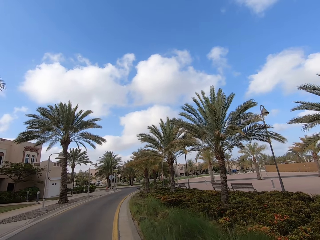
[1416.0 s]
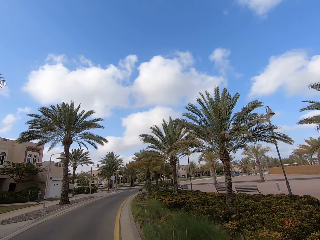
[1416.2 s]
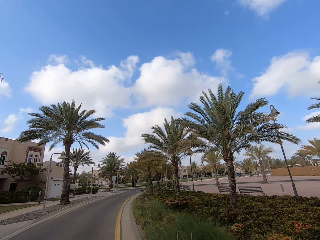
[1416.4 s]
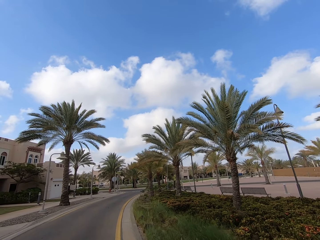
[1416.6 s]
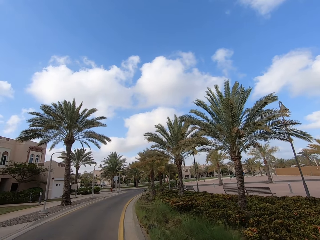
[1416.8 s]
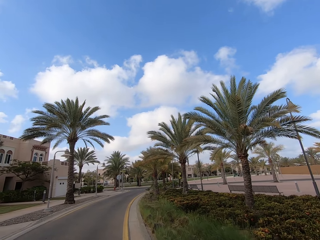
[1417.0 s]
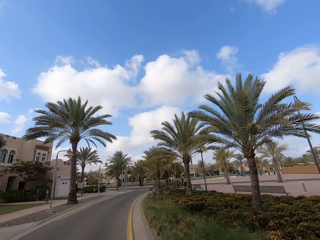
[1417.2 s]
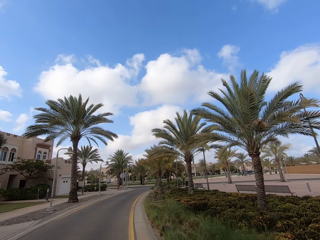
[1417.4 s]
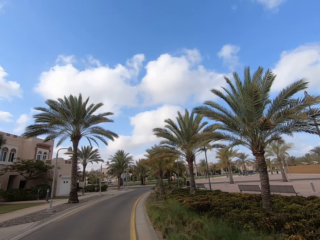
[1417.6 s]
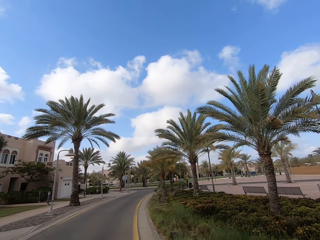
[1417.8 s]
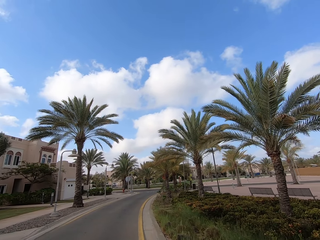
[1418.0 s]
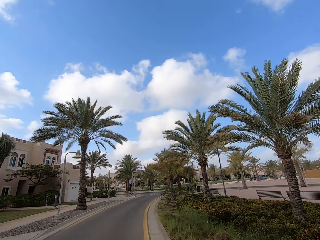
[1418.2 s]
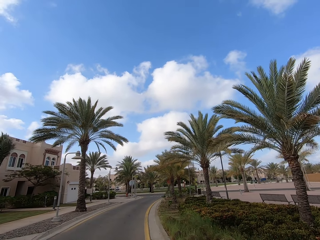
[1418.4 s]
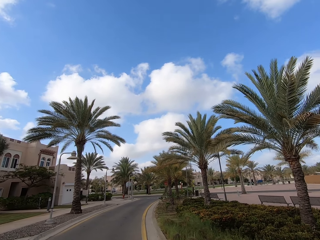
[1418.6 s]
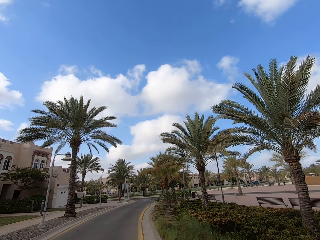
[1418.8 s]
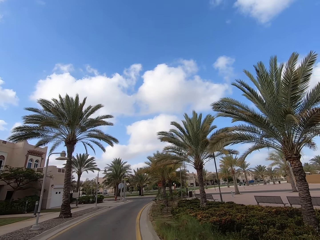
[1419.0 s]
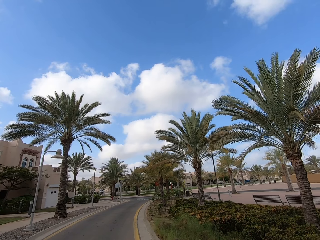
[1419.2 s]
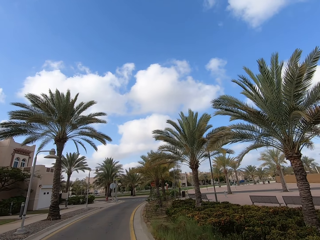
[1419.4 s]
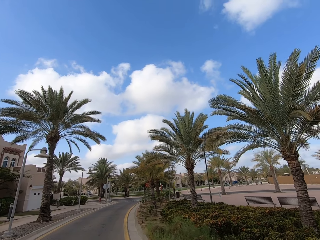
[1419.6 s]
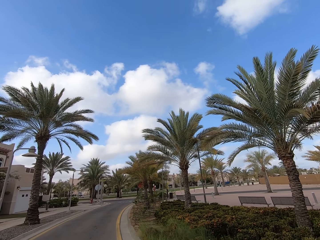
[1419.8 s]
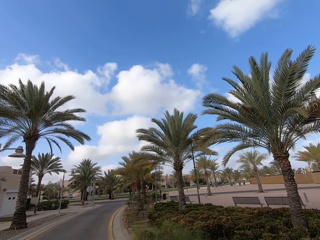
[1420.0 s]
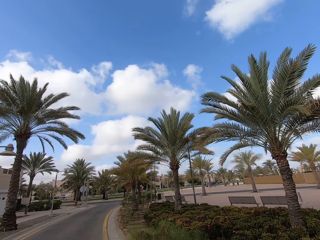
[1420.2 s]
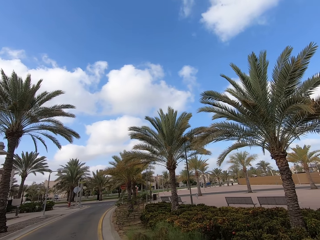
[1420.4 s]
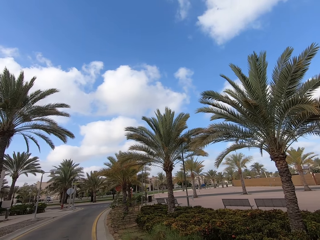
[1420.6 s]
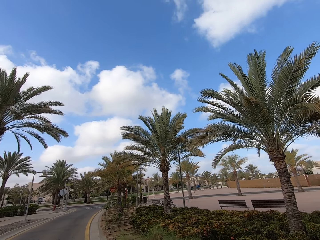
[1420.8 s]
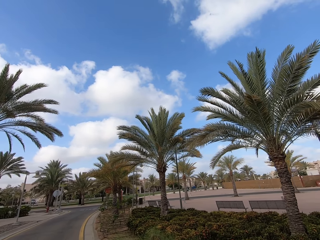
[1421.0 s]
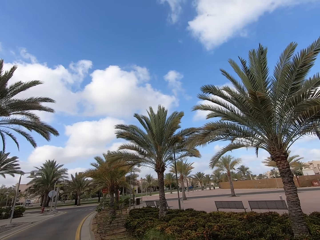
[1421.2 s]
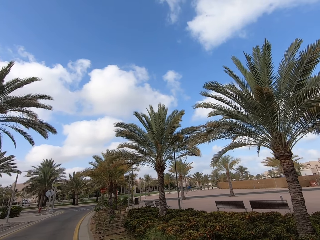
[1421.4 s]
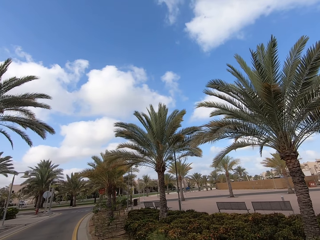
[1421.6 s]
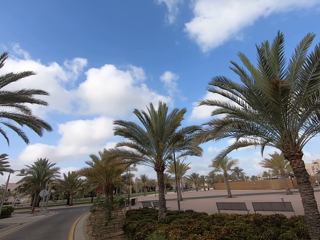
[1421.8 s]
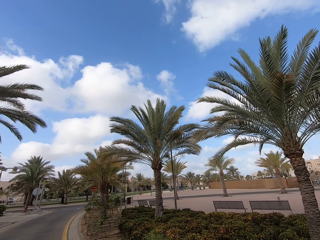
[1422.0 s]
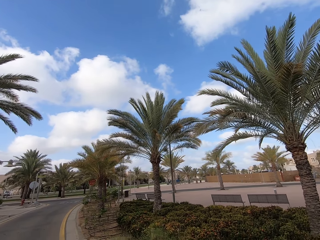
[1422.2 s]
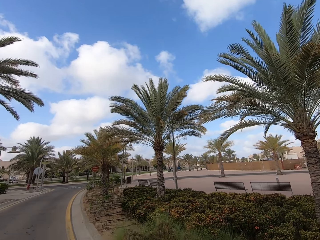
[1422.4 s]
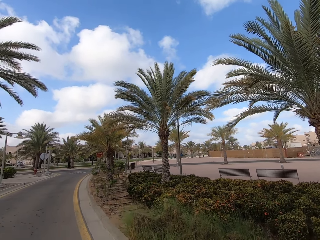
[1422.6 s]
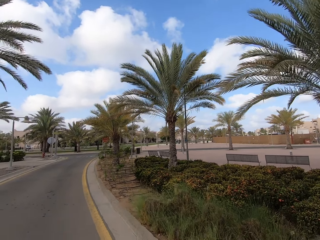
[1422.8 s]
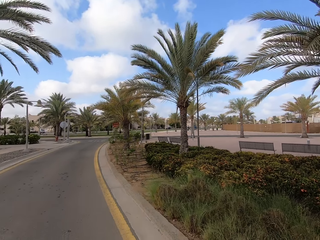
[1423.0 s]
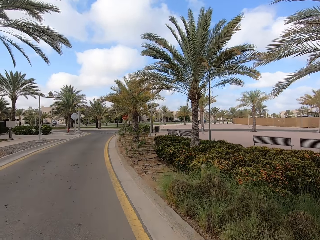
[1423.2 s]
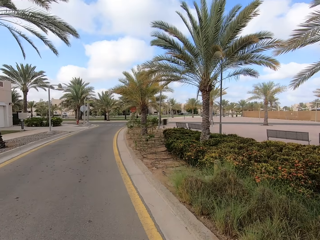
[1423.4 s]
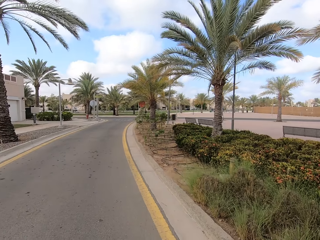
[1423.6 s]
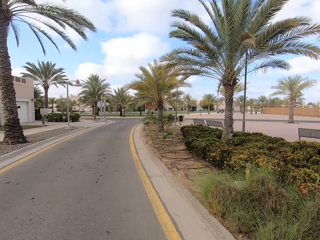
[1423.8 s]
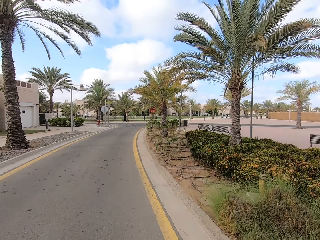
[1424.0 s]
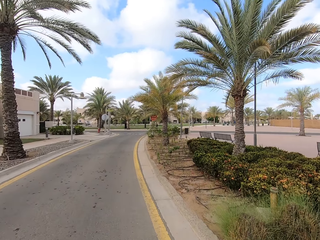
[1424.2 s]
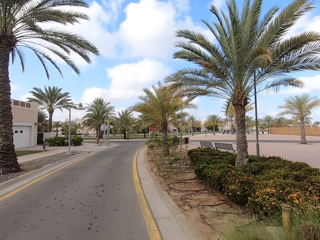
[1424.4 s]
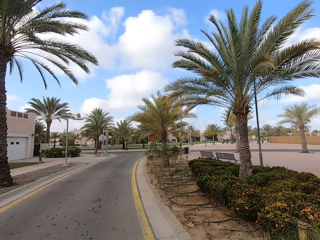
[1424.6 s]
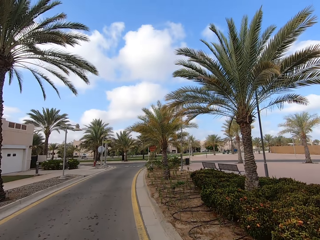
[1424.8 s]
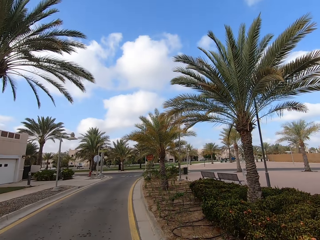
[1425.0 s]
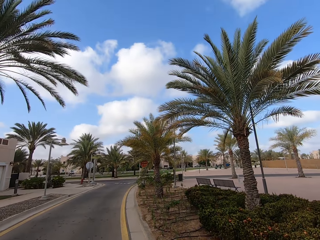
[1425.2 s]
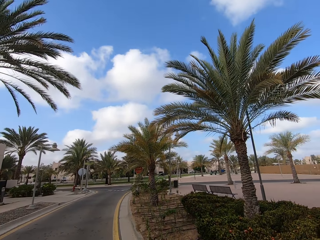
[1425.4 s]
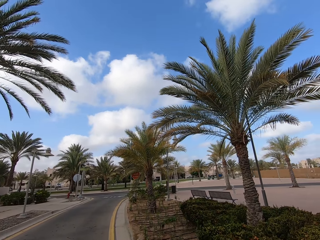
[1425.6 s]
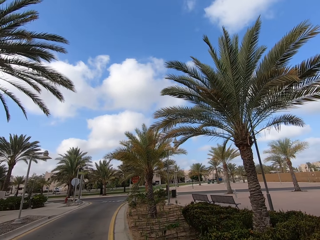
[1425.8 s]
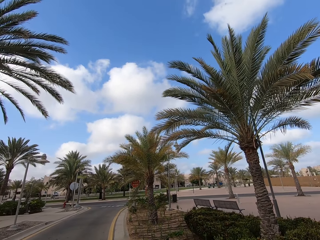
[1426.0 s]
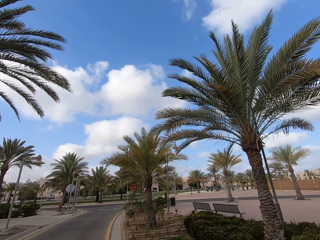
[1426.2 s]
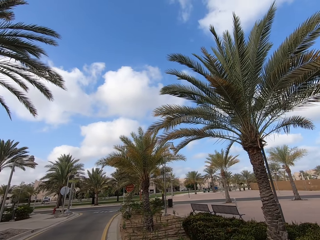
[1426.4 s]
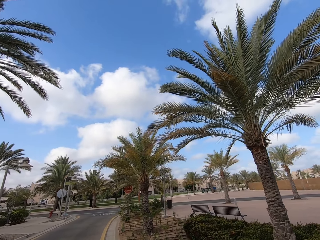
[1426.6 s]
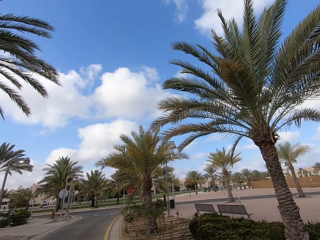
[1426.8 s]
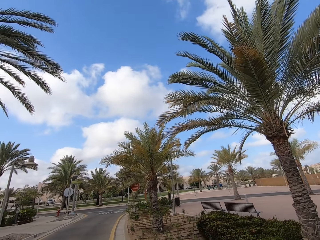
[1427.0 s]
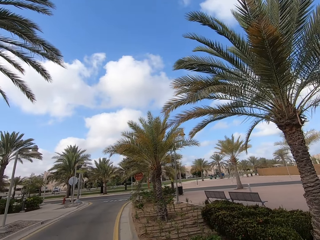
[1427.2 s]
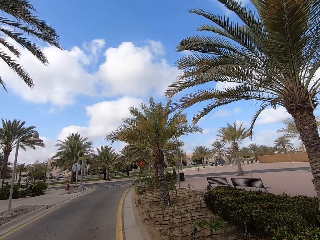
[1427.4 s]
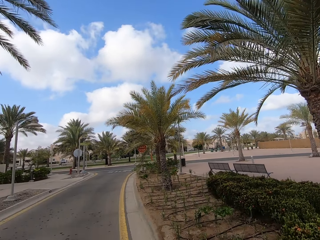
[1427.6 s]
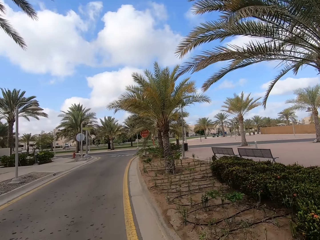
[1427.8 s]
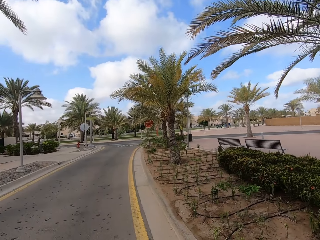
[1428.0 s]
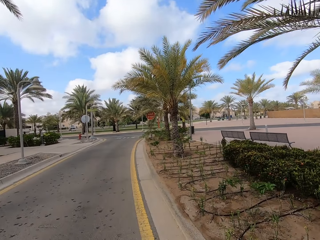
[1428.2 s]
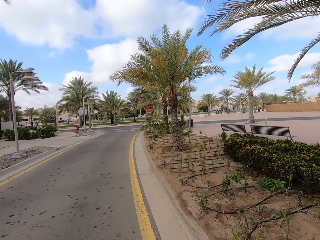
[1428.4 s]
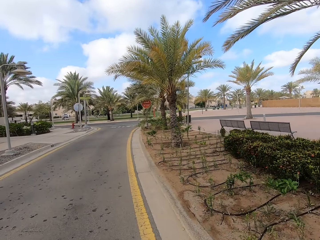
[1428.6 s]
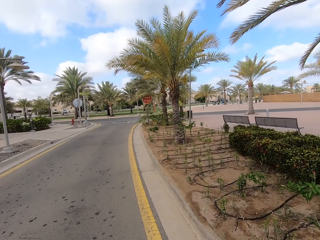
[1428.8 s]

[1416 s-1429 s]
The camera wearer walks along the road. They face down.

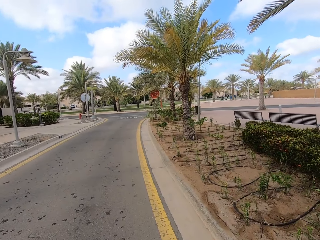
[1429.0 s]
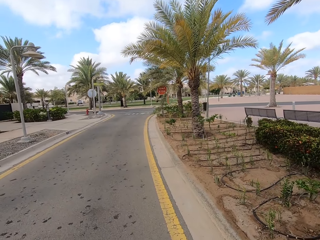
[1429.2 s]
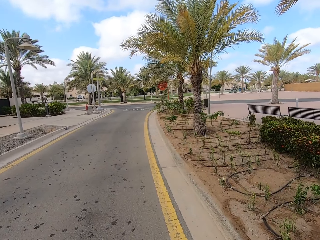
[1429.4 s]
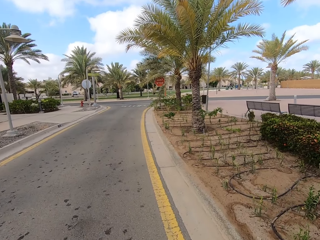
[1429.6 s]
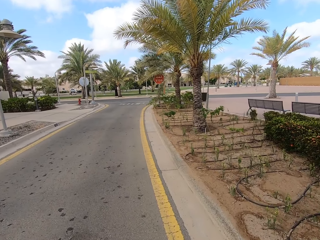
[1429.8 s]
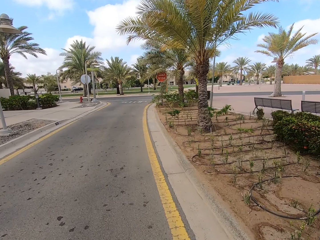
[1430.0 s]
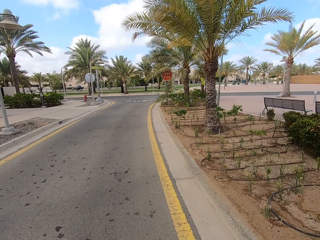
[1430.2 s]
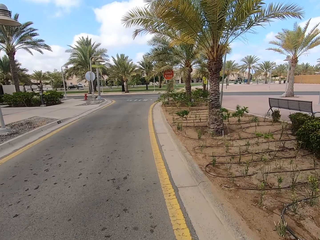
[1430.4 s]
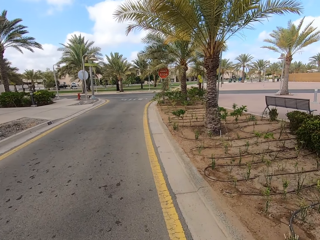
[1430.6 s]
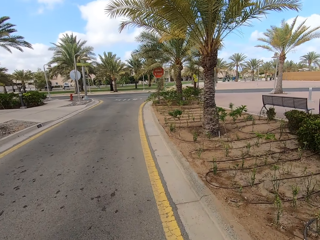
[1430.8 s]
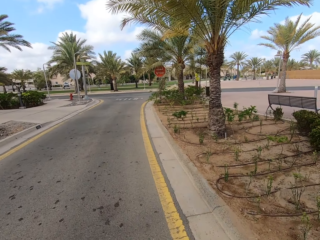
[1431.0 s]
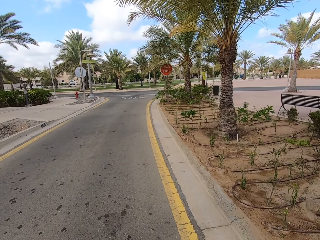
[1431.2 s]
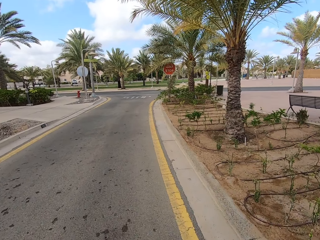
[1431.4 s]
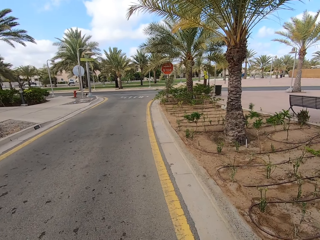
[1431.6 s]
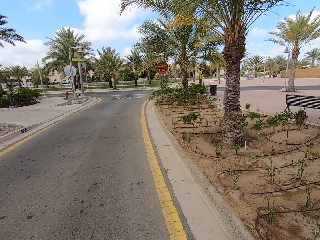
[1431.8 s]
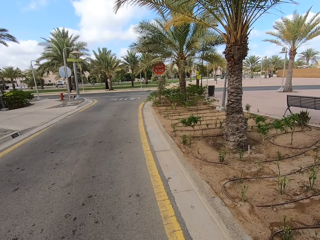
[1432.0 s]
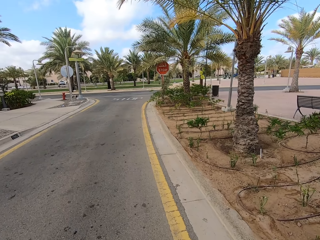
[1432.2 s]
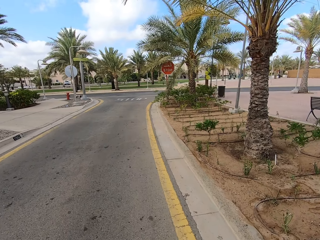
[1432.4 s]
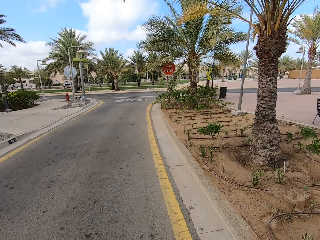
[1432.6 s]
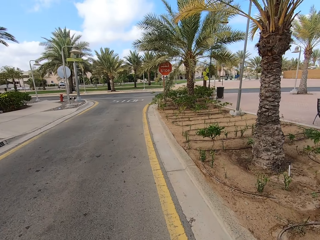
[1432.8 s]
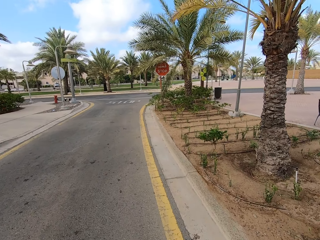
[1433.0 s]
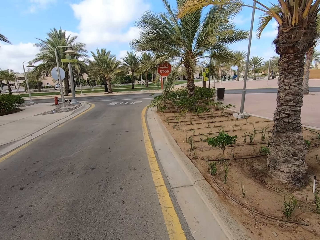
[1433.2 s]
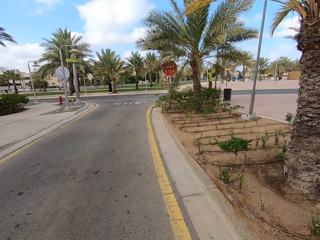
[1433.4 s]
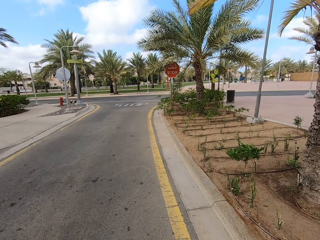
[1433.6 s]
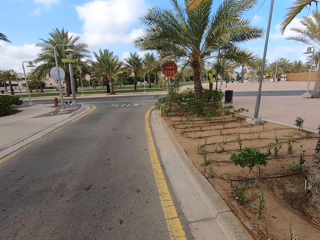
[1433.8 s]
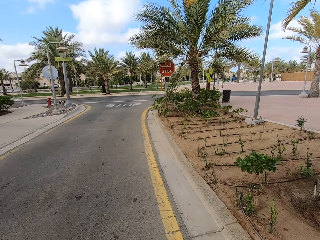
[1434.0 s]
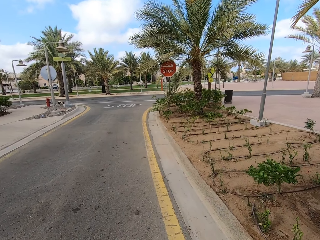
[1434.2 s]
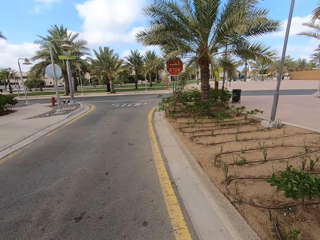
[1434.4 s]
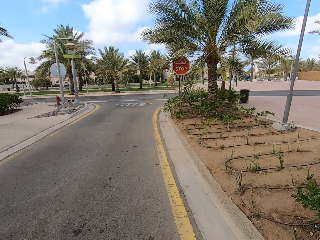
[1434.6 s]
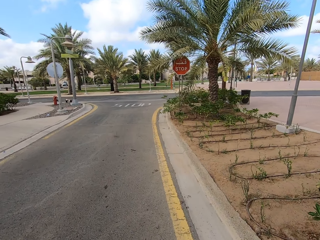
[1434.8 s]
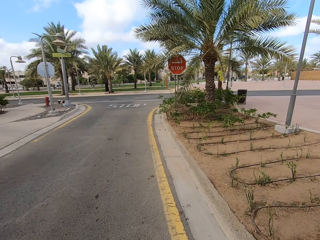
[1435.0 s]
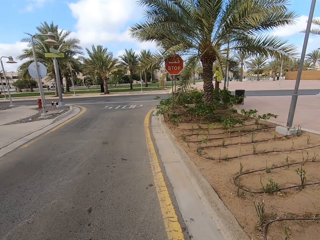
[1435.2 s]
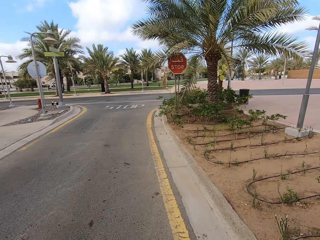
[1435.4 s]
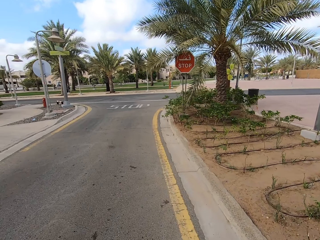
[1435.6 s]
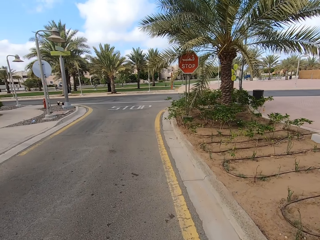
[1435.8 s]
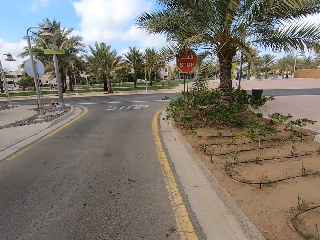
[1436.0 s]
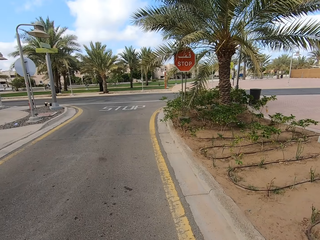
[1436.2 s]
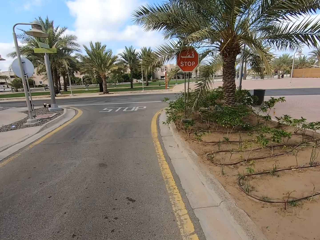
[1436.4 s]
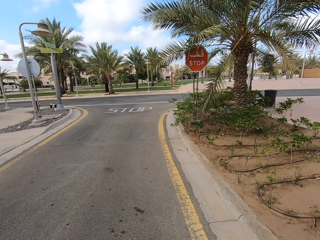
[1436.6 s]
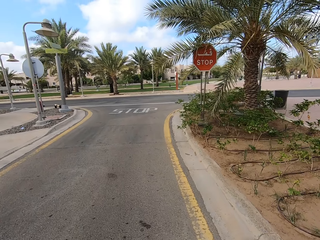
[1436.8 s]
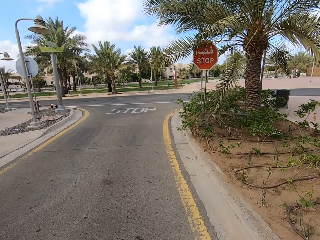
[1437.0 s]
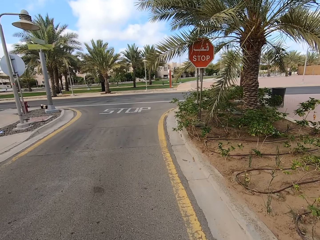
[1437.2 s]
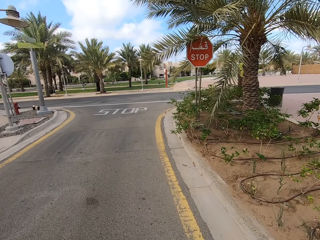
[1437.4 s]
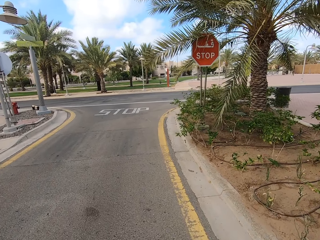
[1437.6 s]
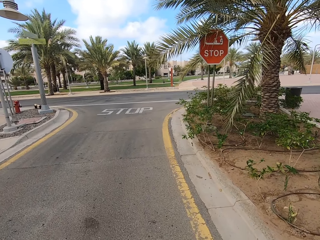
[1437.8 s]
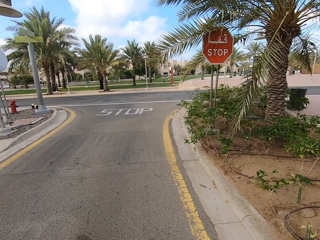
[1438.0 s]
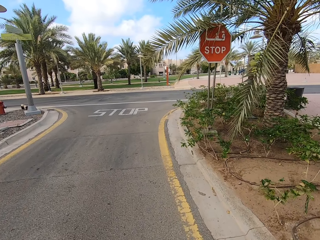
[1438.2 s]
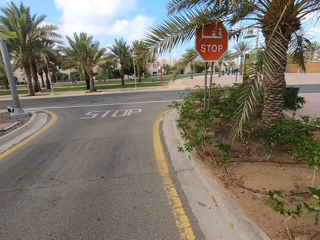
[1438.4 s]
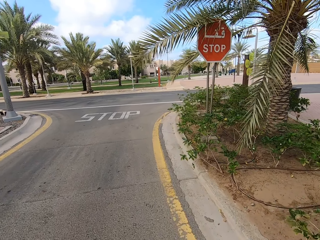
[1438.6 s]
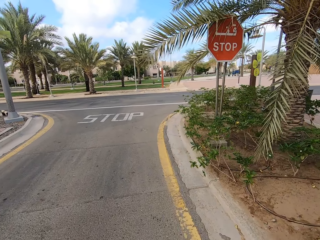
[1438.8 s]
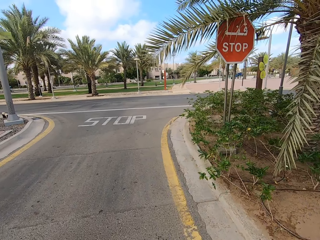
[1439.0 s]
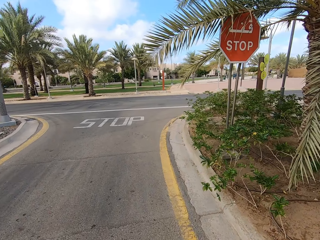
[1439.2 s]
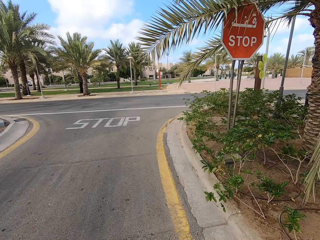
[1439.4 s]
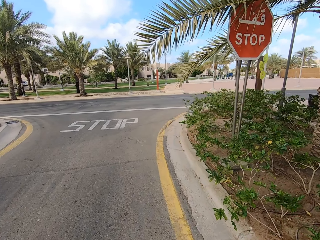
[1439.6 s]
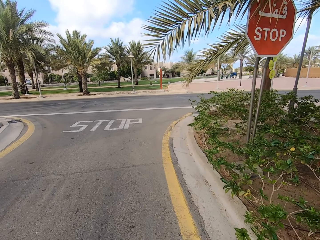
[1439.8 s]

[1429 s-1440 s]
The camera wearer walks on the road.
